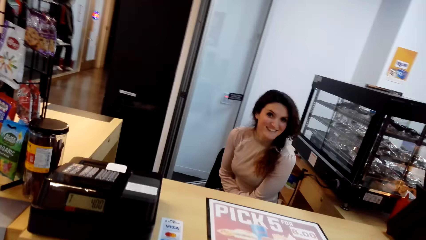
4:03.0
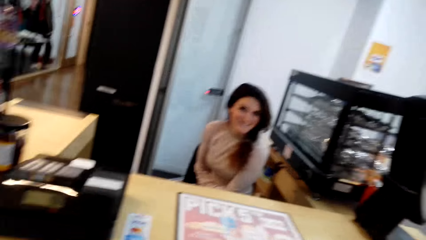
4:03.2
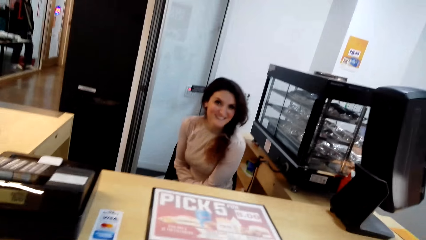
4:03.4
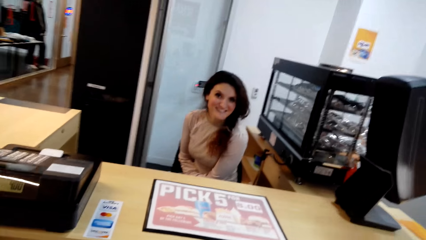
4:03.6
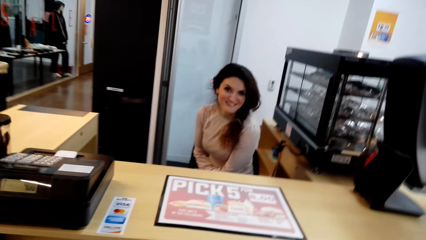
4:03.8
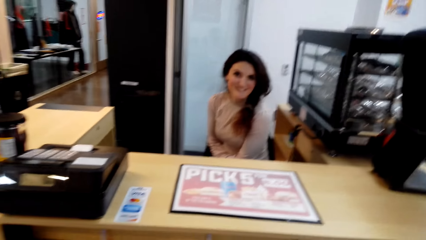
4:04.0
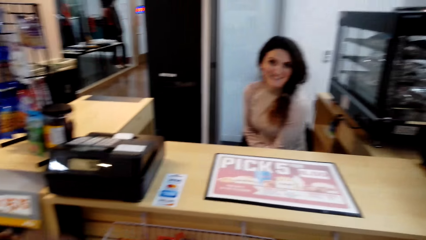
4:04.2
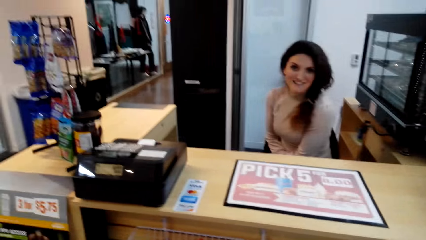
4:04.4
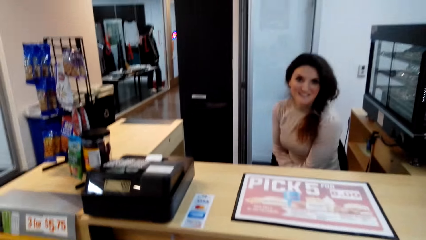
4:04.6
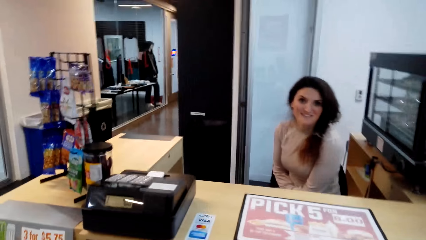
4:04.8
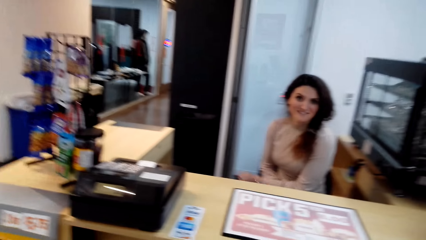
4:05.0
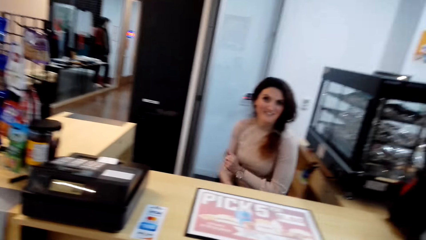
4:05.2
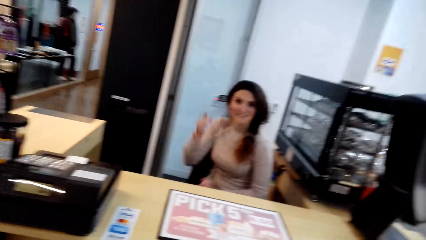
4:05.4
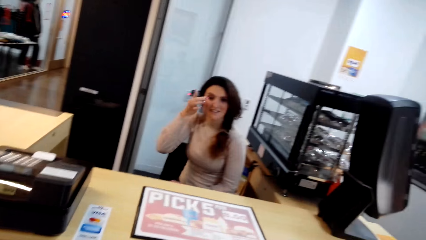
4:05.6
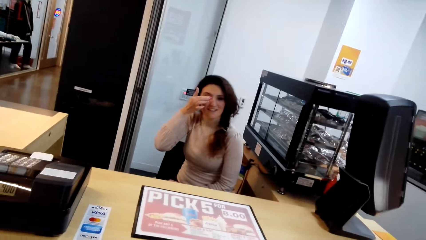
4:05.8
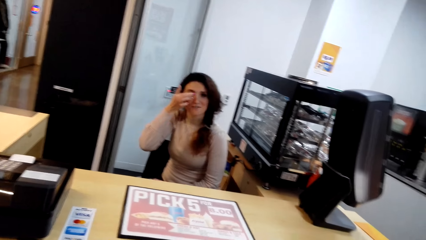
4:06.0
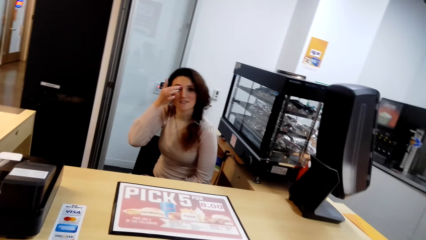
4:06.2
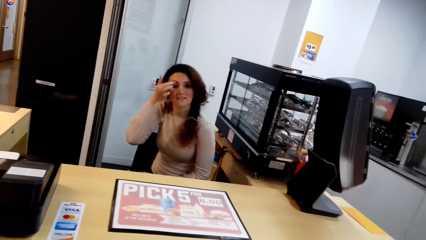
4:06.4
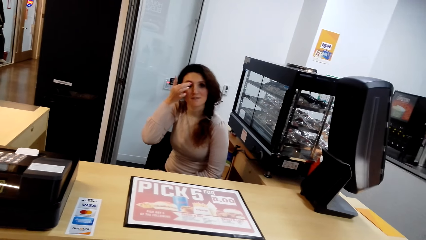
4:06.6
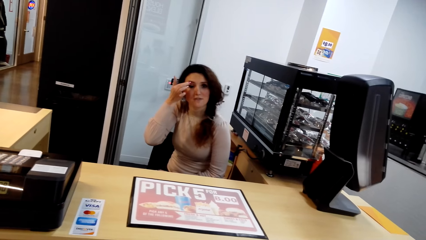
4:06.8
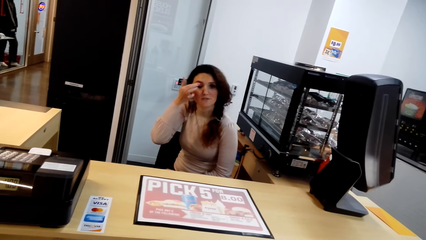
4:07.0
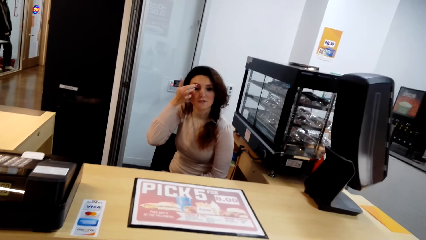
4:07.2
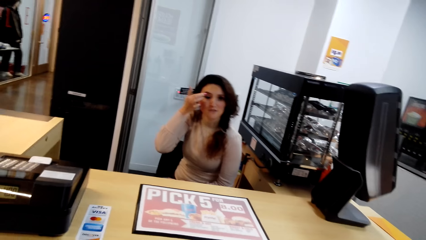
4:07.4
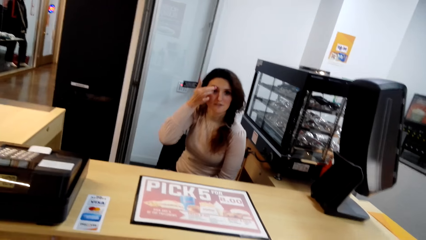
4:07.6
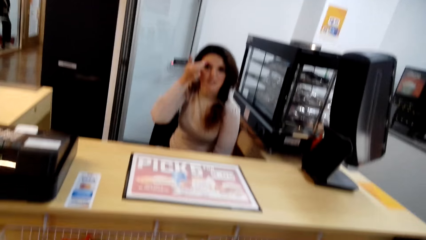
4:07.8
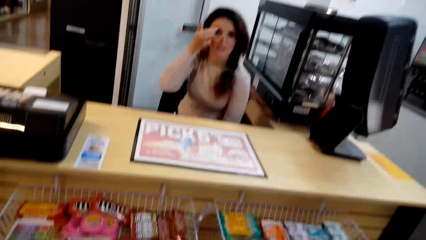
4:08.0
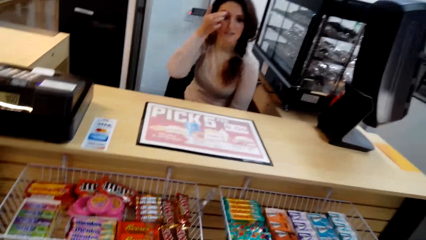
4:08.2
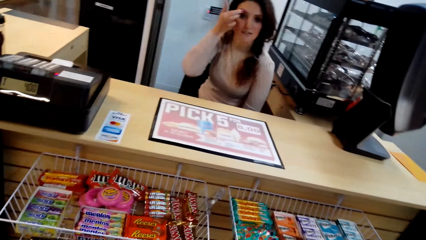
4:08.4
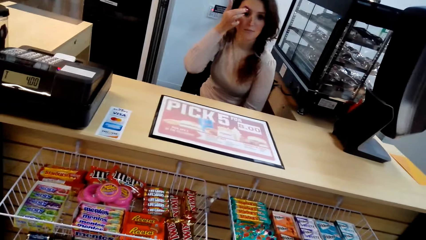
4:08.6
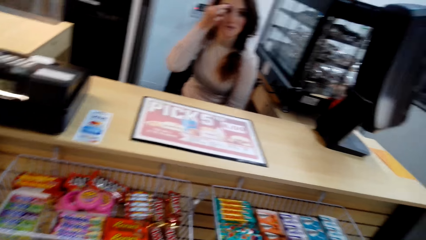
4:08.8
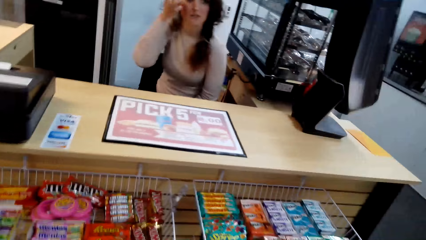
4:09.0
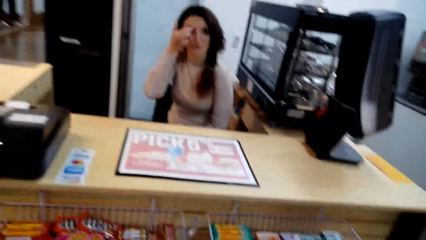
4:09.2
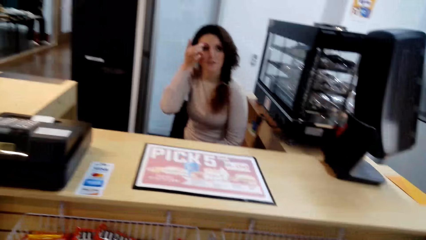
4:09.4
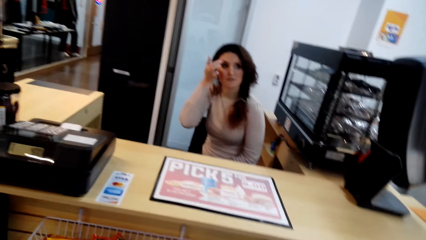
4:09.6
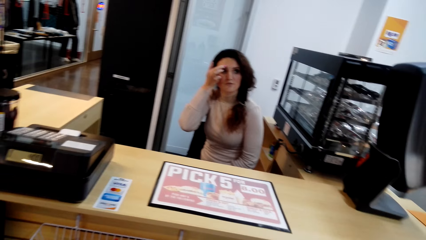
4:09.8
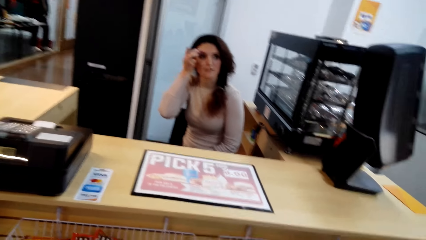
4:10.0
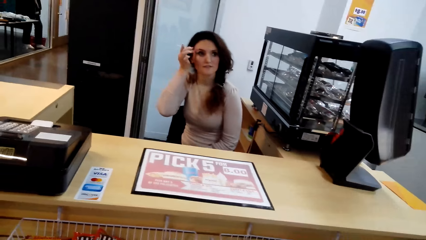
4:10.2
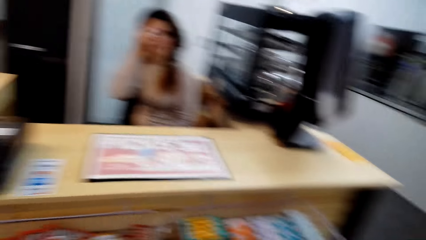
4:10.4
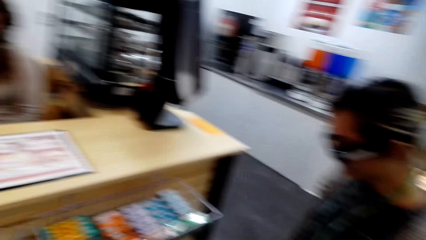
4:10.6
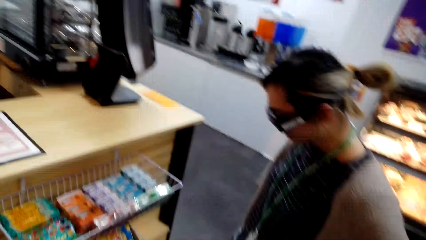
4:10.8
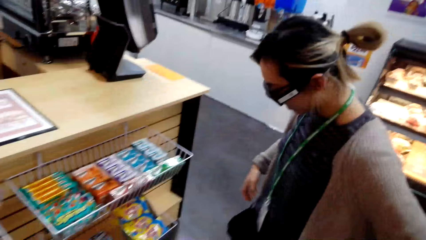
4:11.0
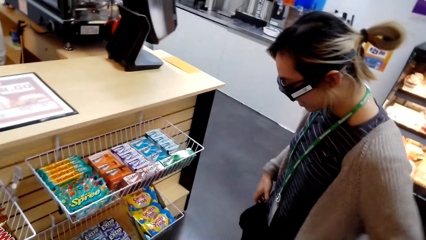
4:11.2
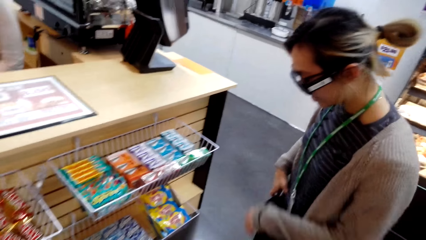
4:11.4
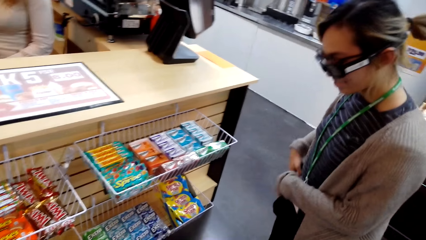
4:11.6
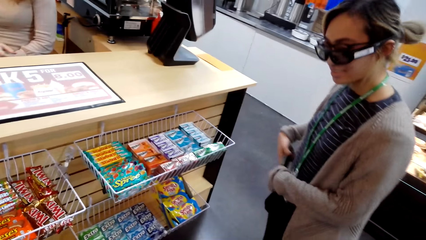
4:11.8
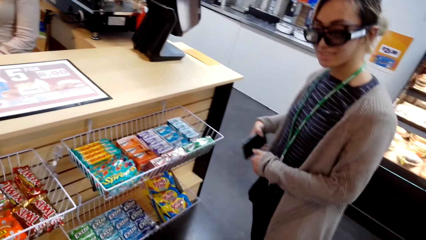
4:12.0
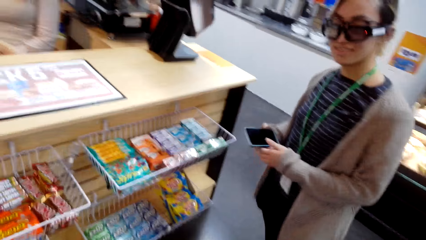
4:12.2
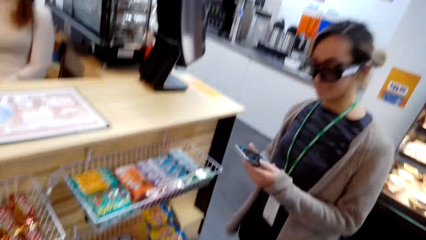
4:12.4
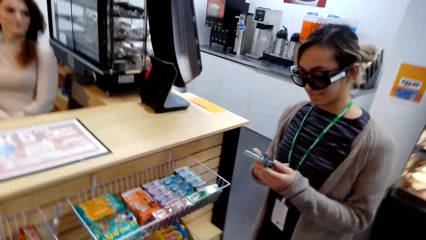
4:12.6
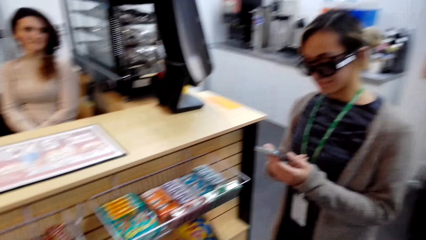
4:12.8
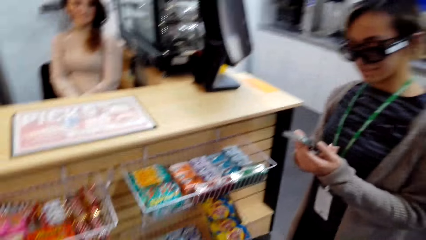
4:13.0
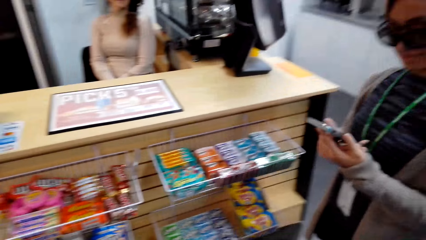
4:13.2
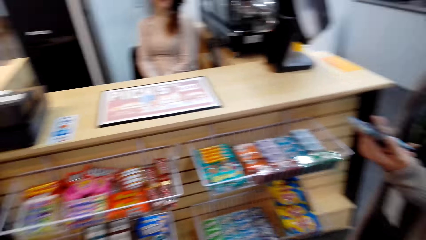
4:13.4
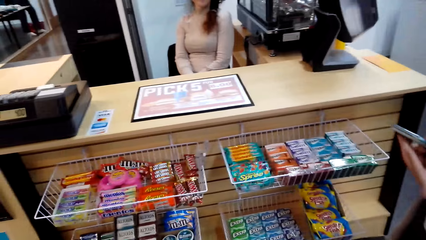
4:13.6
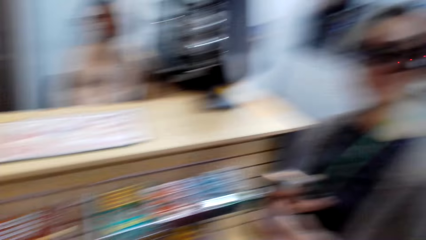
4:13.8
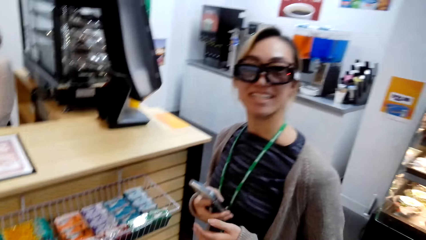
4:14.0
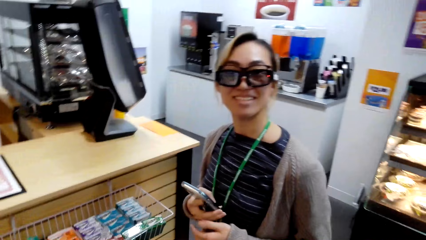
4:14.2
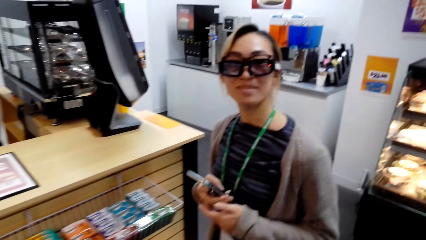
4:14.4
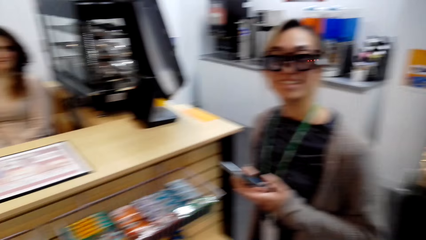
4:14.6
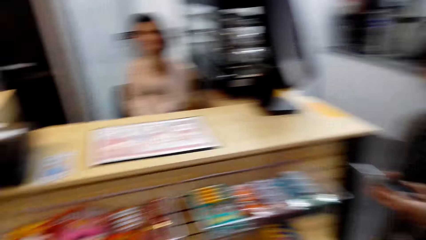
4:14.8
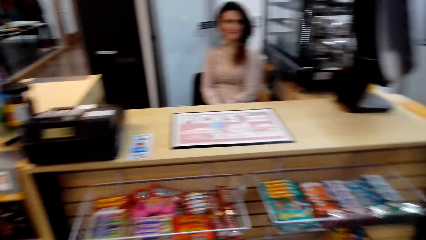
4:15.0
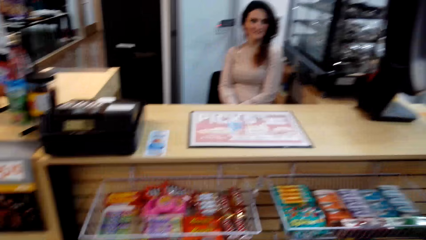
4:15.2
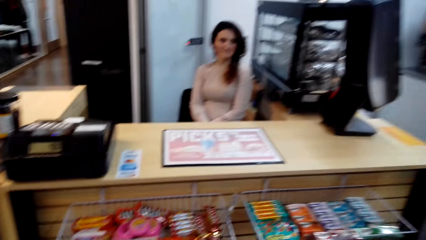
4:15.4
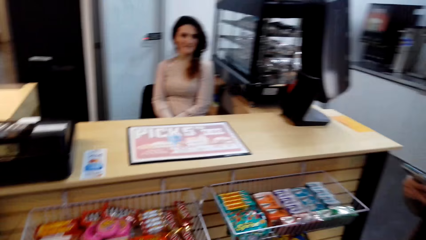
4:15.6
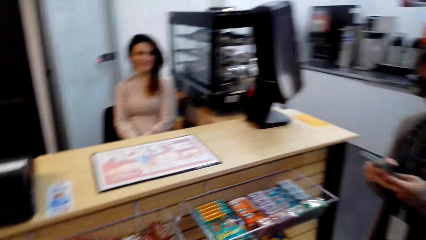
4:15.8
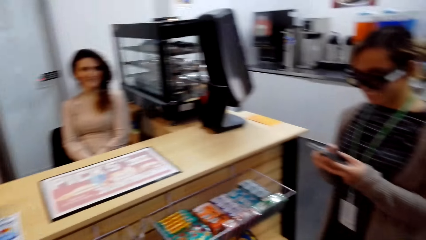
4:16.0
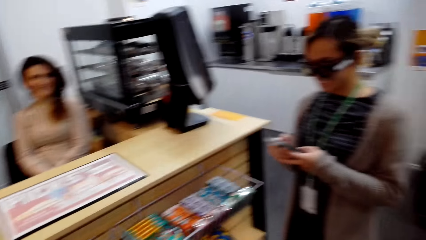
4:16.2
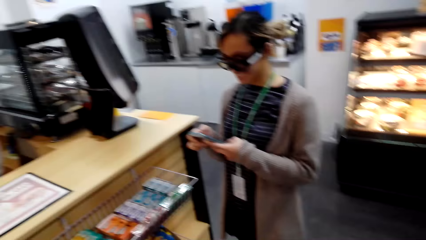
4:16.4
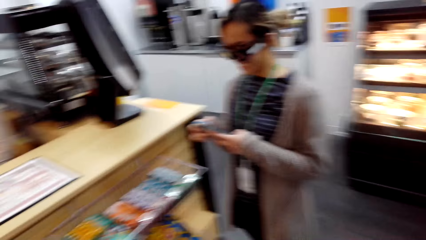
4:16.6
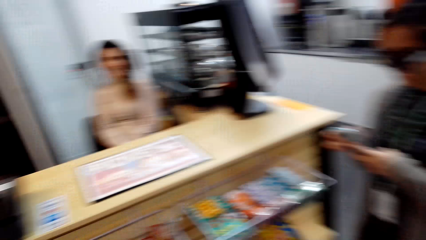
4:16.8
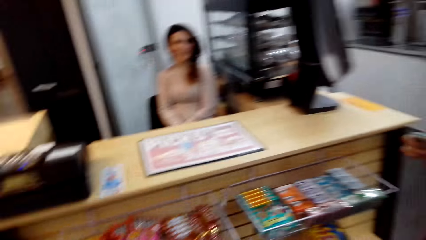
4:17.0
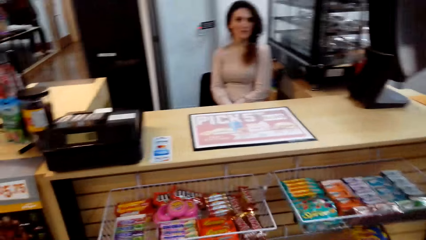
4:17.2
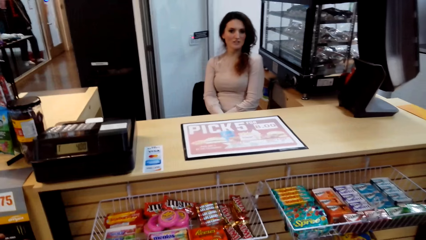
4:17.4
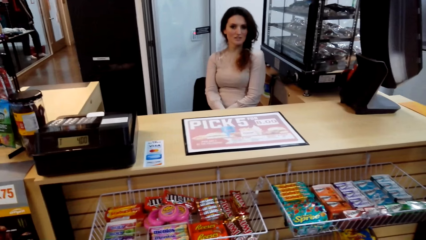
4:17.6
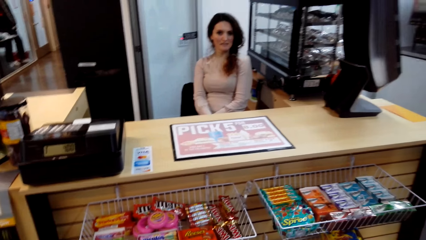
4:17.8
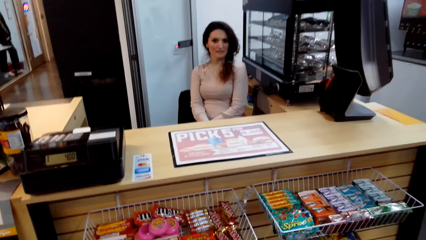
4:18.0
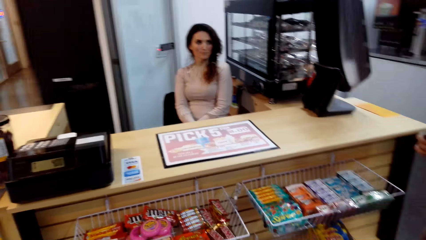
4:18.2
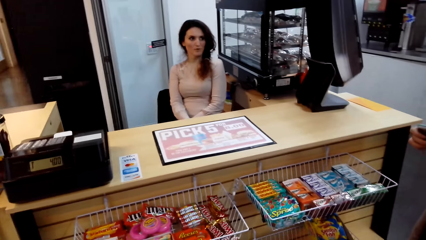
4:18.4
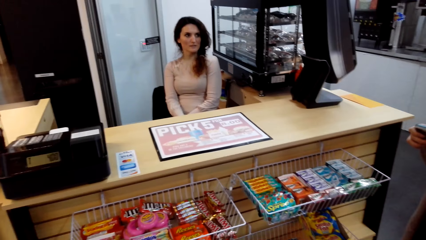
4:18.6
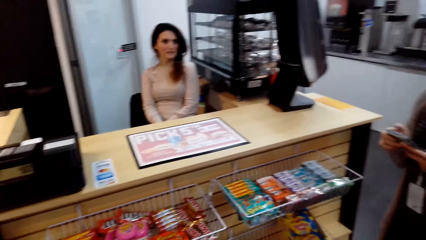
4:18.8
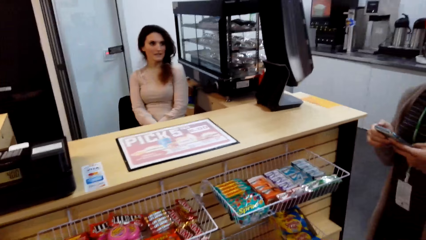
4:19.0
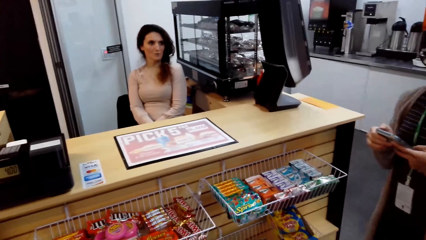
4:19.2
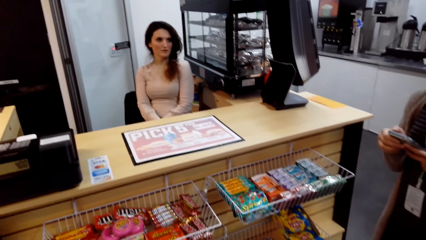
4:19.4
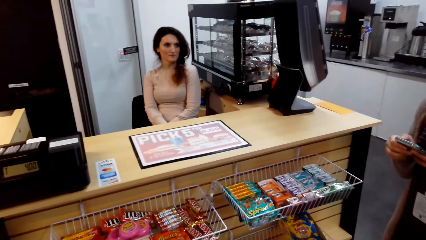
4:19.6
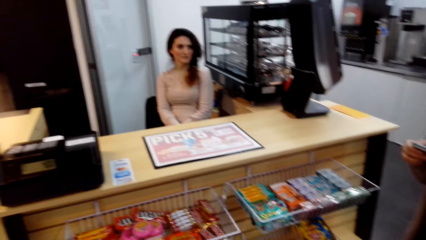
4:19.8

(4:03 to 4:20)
The camera wearer looks around. A woman scratches her eye. The woman touches her face. Another woman touches her bag. The other woman picks up a phone and holds the phone with both hands. The camera wearer looks around. The other woman operates the phone with both hands.
